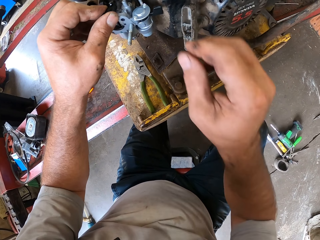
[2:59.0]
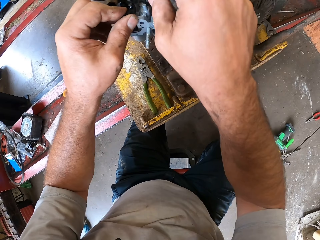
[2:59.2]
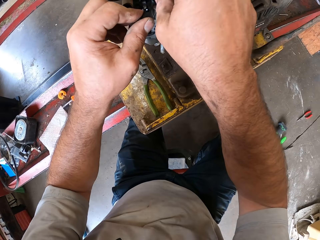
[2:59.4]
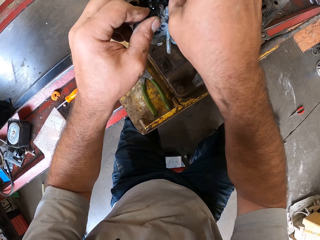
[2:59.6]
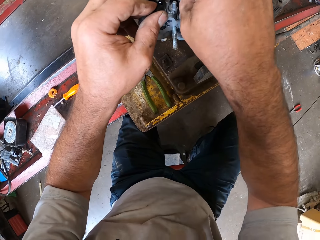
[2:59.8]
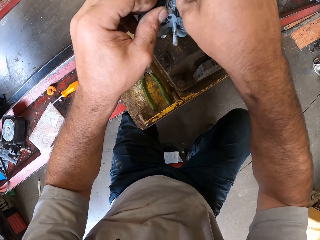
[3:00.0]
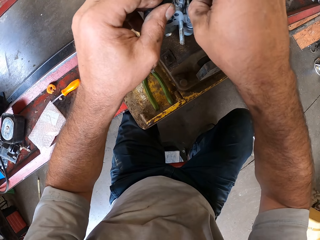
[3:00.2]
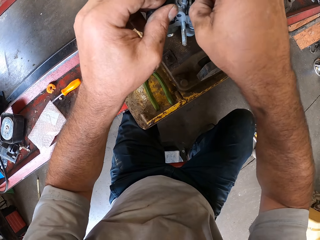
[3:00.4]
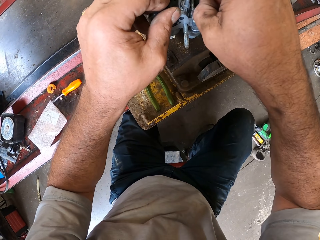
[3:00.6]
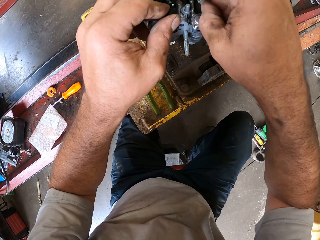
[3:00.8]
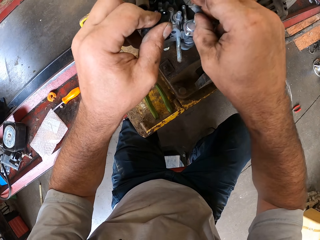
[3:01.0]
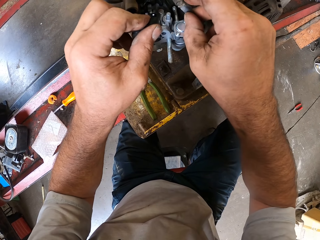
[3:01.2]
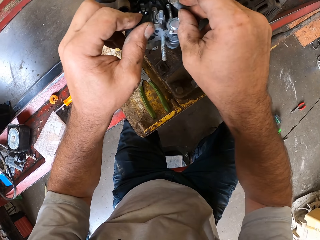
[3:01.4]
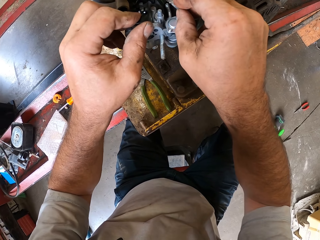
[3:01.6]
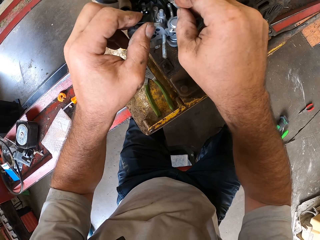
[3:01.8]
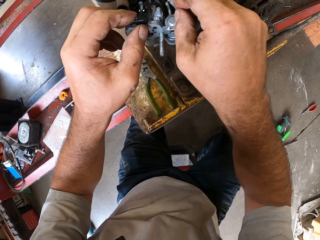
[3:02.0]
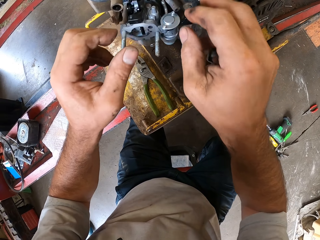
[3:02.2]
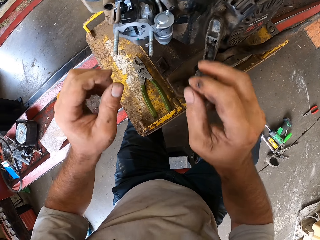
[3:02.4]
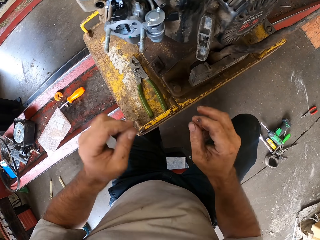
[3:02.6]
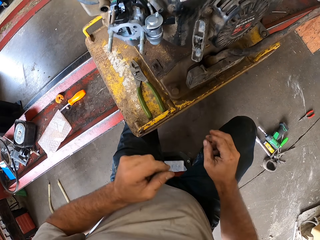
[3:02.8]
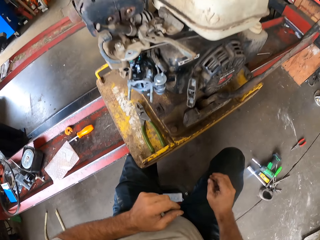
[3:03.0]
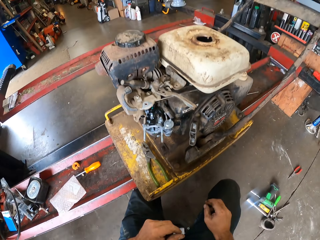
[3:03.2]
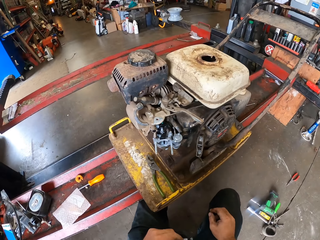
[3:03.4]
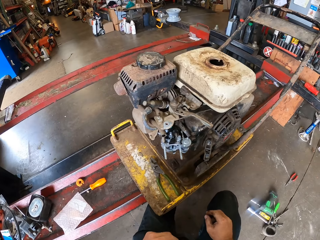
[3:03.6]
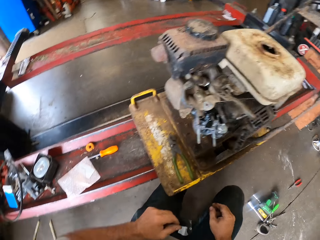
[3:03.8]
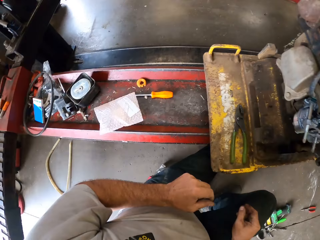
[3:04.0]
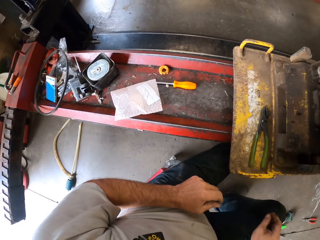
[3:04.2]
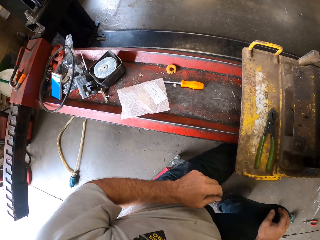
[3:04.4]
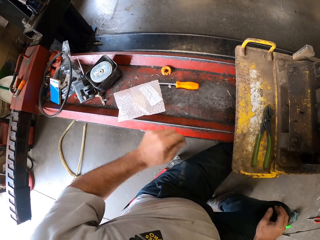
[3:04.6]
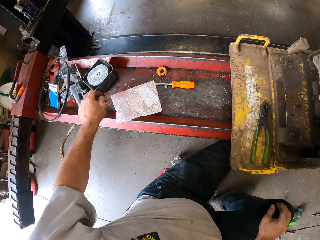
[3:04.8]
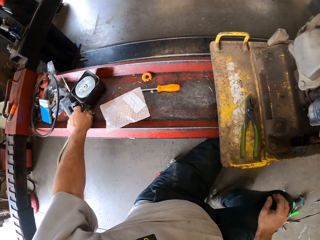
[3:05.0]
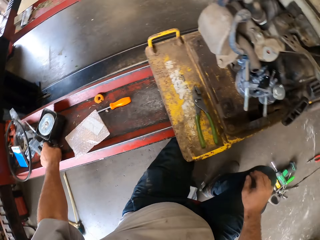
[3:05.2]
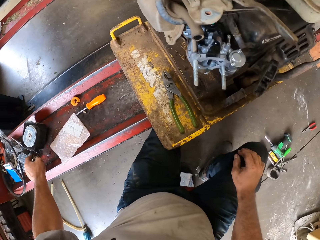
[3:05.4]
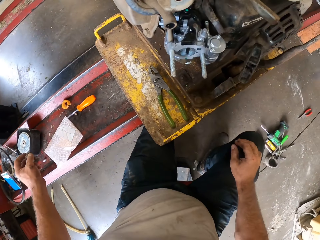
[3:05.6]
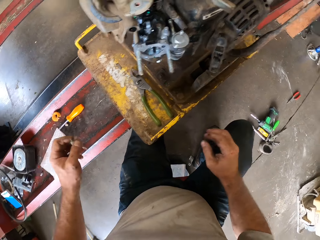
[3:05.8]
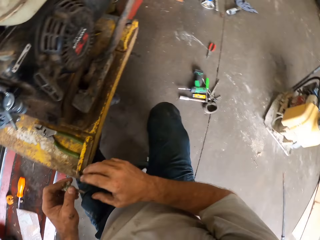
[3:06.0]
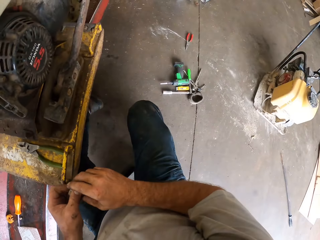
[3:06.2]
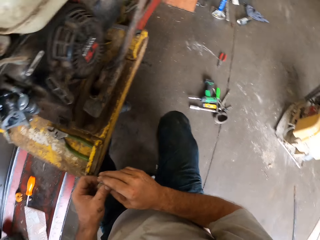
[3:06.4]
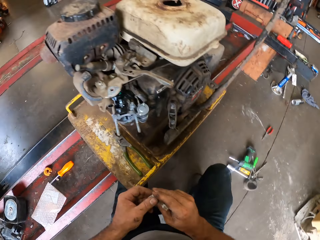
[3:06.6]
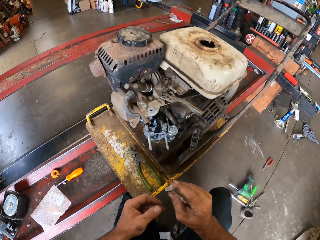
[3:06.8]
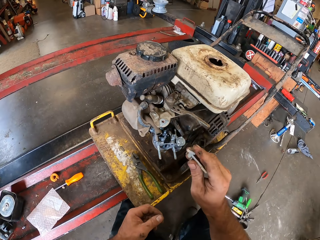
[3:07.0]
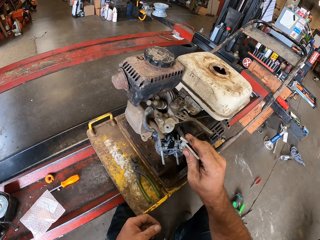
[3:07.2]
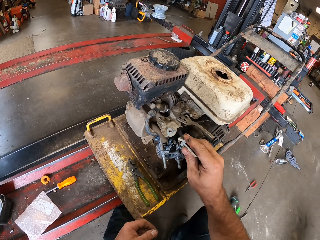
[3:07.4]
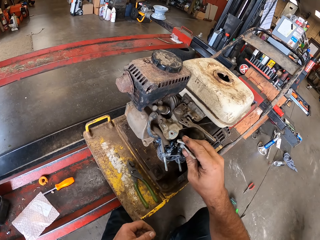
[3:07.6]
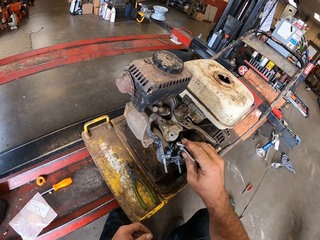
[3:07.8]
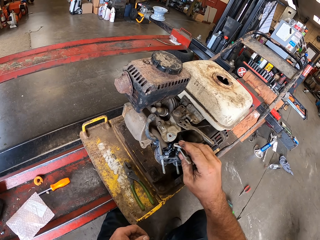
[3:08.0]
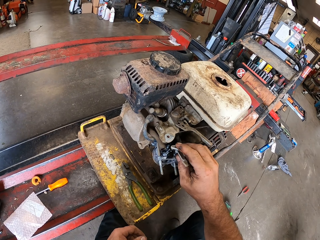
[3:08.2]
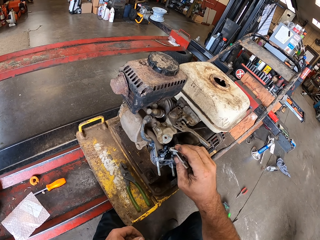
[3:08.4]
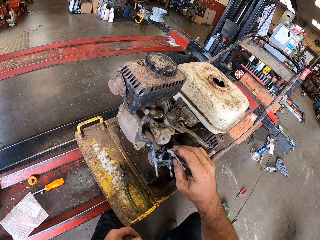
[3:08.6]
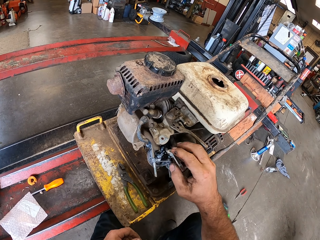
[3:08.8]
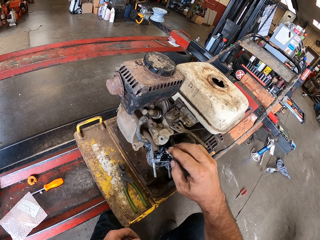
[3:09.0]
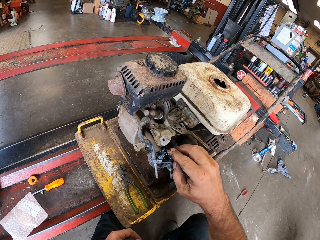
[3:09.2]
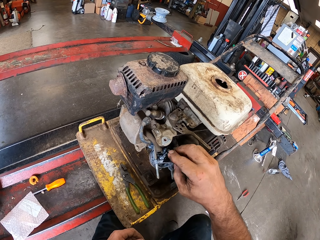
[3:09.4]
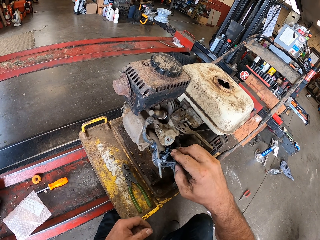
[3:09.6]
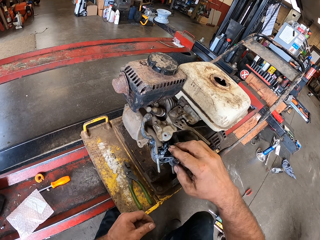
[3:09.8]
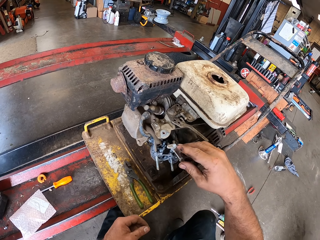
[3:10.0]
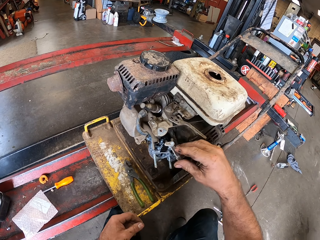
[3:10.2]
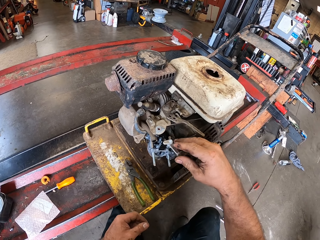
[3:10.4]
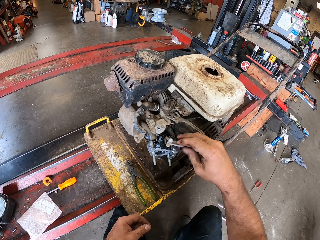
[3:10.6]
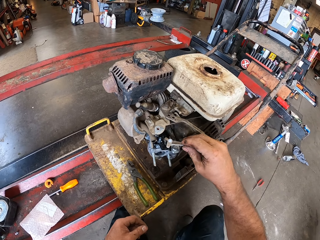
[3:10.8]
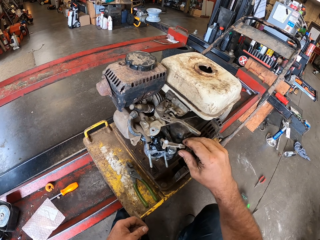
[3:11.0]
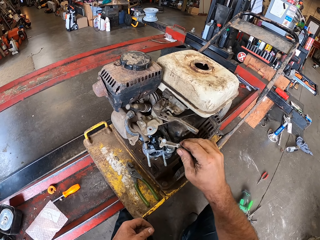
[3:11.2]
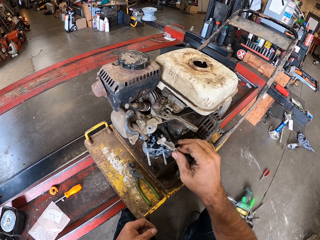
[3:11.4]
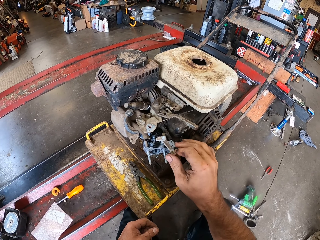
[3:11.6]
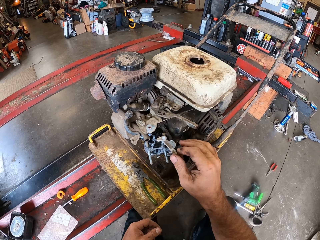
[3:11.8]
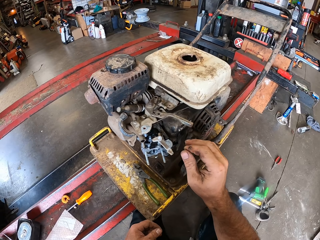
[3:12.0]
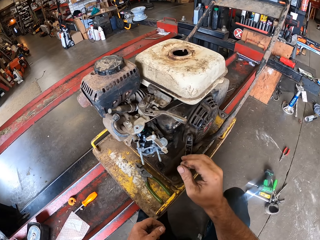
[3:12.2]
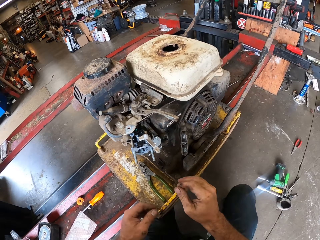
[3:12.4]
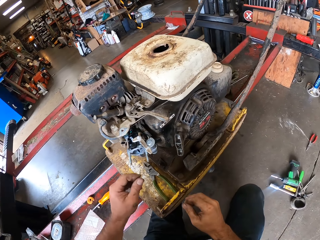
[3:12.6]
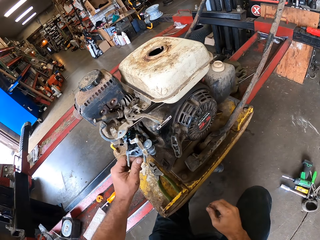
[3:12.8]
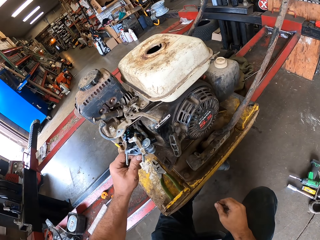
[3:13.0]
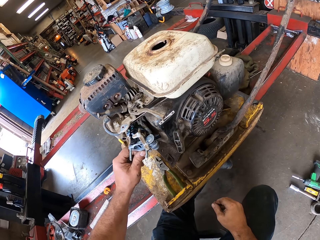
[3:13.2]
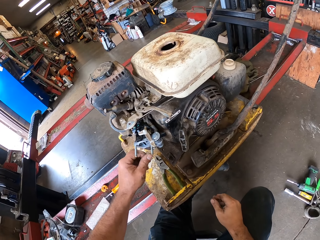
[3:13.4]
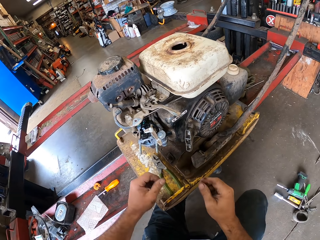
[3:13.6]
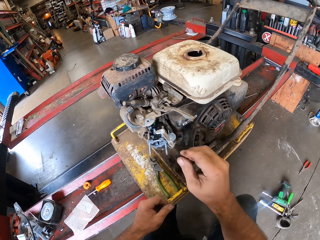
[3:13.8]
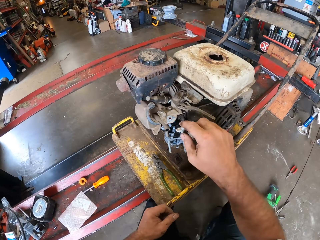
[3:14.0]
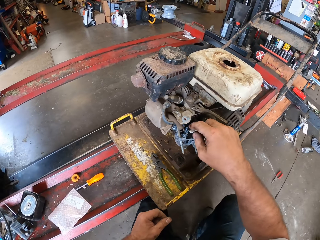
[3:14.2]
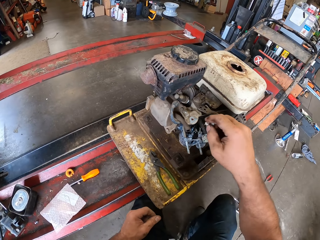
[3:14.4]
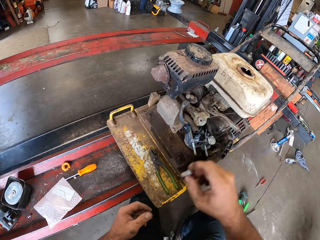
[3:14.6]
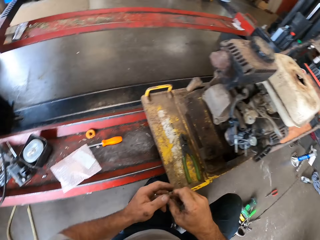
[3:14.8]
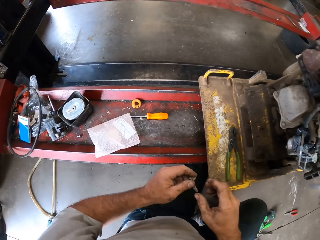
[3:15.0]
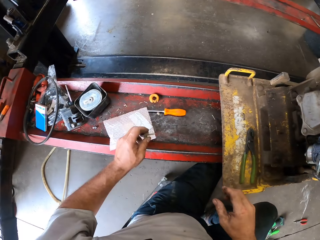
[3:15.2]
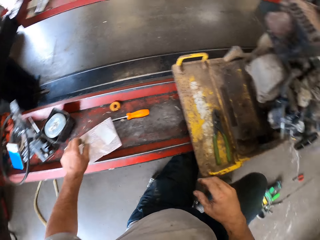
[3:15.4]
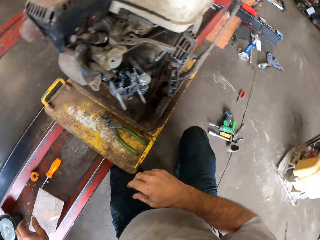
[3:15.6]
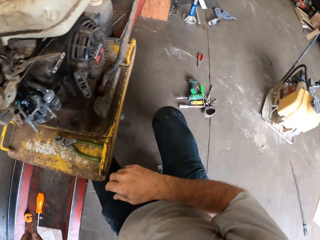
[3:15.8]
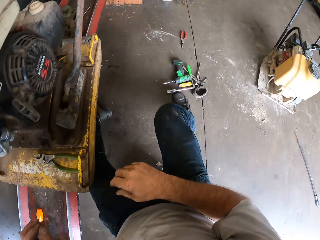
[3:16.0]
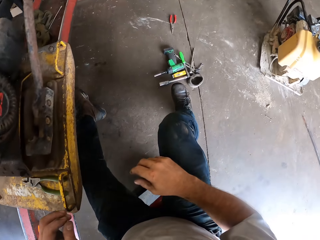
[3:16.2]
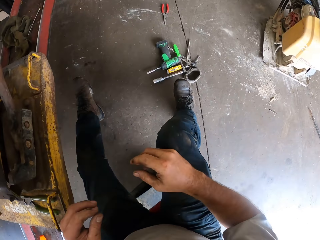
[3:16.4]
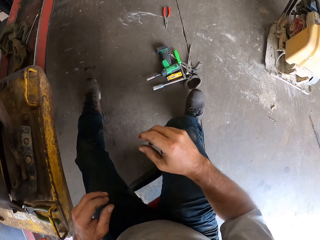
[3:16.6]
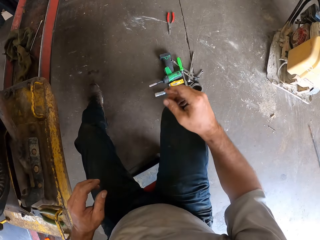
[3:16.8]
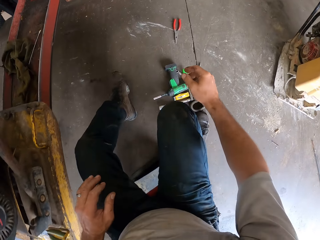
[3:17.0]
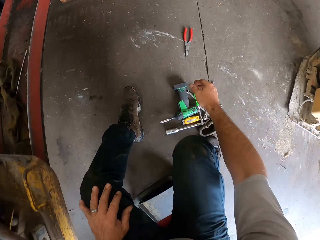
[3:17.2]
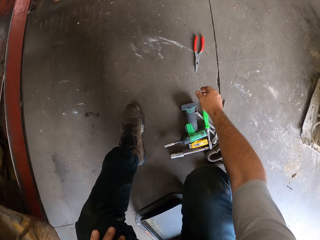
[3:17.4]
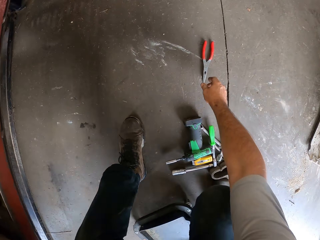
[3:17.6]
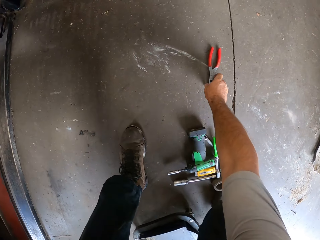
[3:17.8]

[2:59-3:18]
The camera wearer adjusts the components of the lawn mower with his right hand. He pulls a wire. He picks a choke or distributor ring from the rail with his left hand. He passes the choke from his left hand to his right hand. He places the choke in the carburetor with his right hand. He adjusts the choke with his right hand. He twists the distributor ring. He twists the distributor ring again. He touches the carburetor with his left hand. He removes the choke from the carburetor with his right hand. He passes the choke from his right hand to his left hand. He drops the choke on the rail with his left hand.

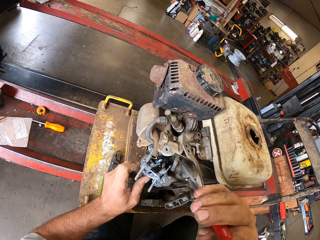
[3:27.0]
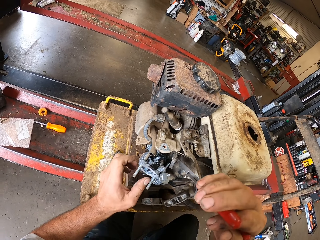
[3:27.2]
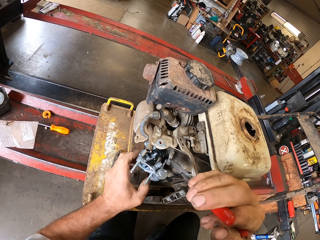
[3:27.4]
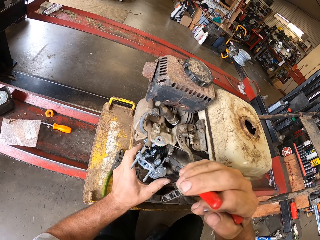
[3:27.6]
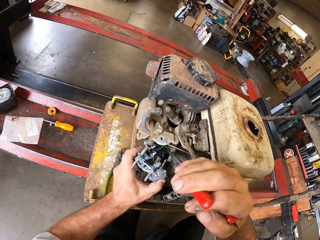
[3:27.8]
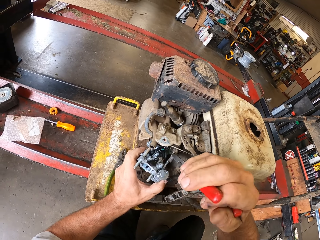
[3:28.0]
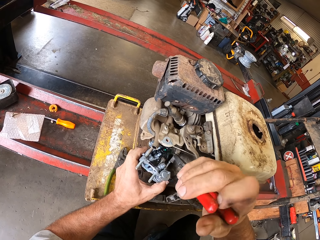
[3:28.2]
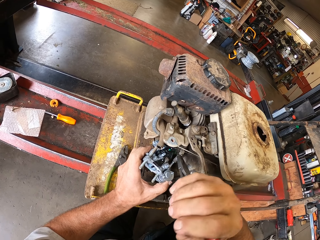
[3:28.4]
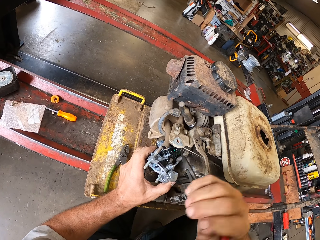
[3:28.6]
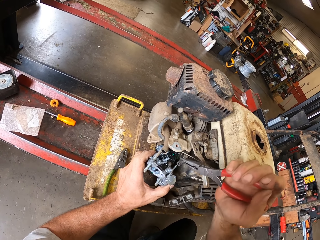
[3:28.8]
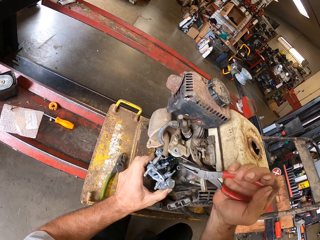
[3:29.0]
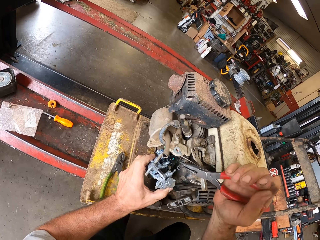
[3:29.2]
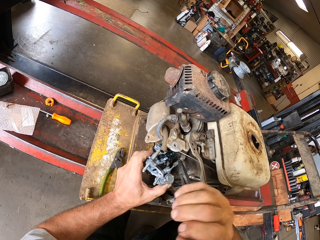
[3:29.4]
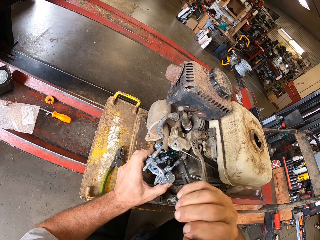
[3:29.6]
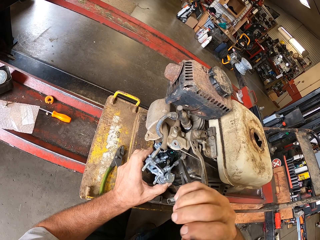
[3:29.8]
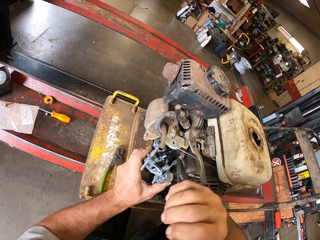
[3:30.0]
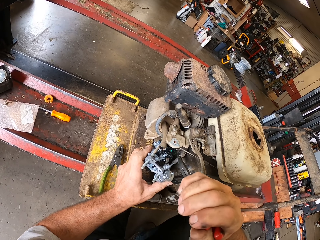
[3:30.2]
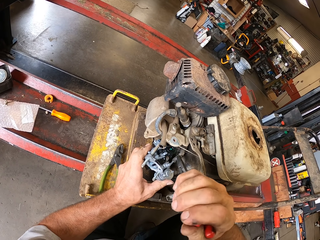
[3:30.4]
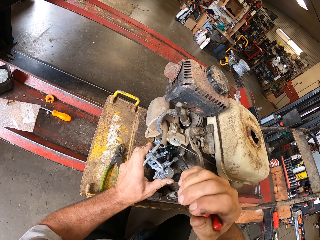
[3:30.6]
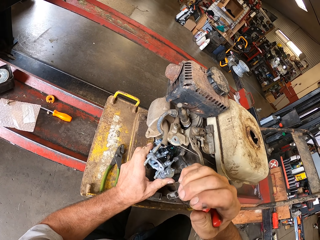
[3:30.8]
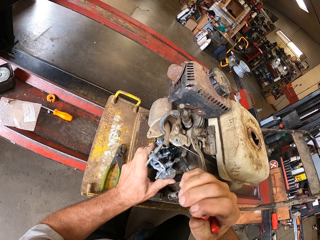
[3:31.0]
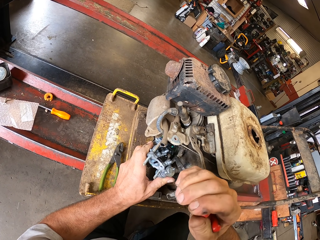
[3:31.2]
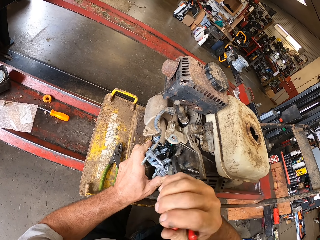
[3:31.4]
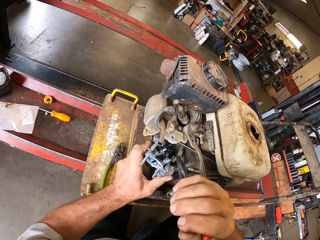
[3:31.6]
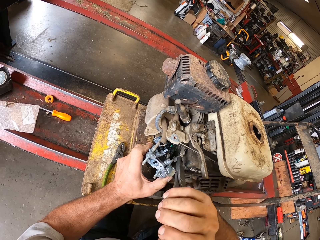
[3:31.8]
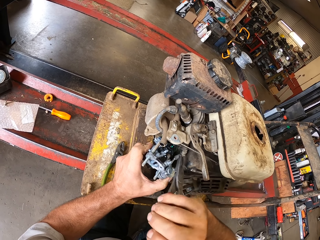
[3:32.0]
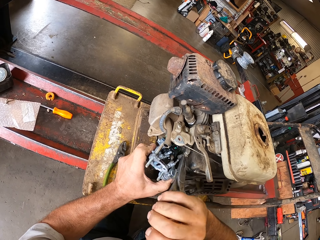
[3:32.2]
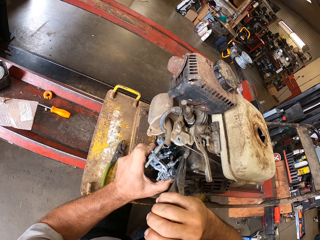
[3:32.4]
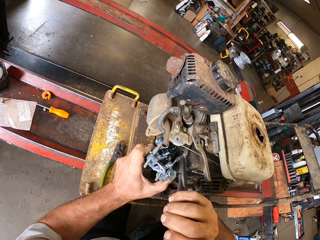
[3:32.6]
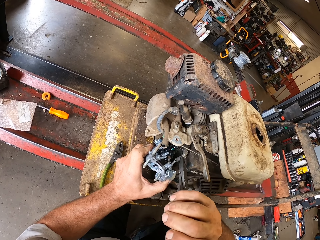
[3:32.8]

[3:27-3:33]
The camera wearer pulls a valve with pliers. They pull the valve with the pliers again.
